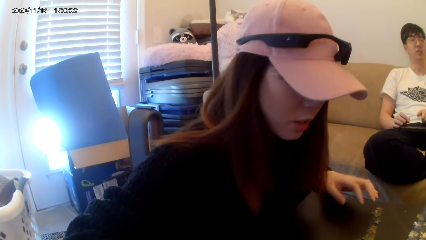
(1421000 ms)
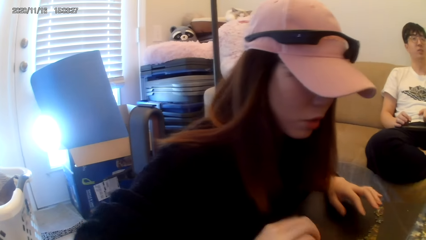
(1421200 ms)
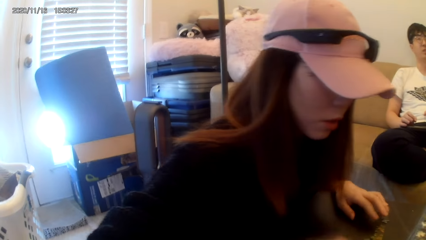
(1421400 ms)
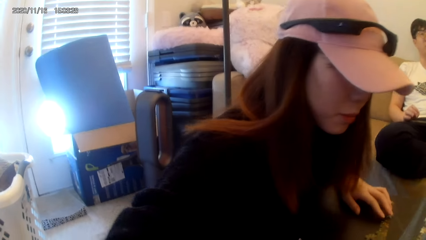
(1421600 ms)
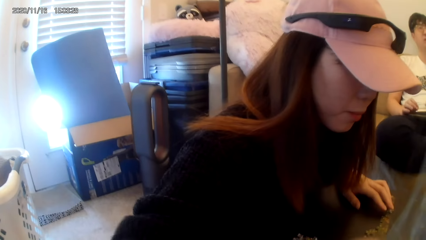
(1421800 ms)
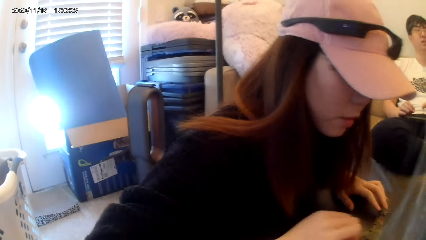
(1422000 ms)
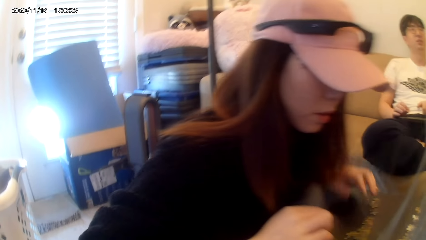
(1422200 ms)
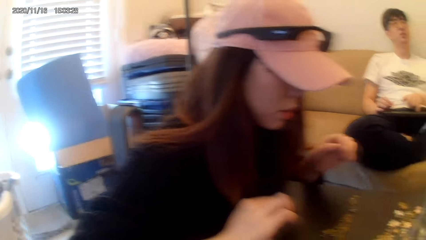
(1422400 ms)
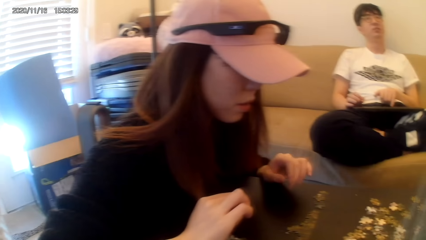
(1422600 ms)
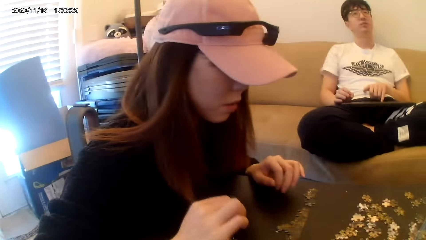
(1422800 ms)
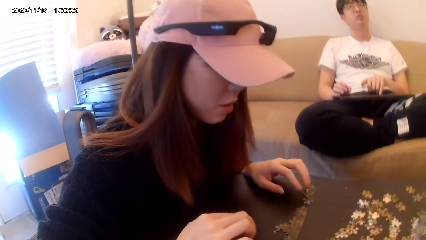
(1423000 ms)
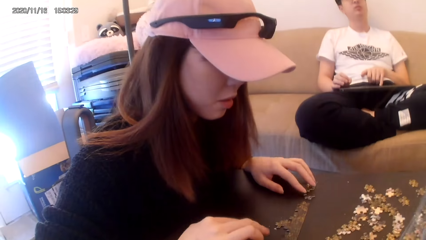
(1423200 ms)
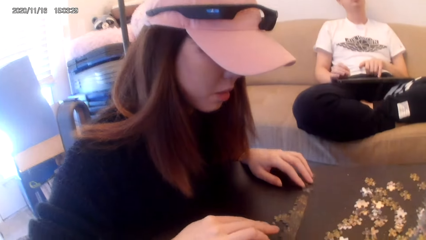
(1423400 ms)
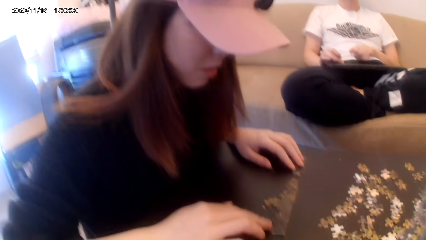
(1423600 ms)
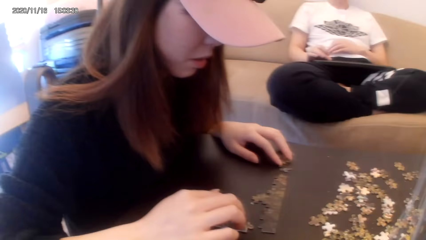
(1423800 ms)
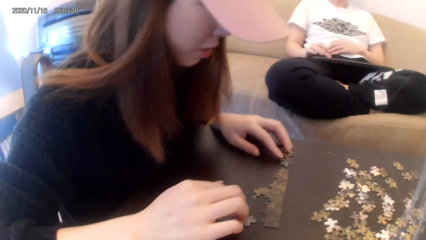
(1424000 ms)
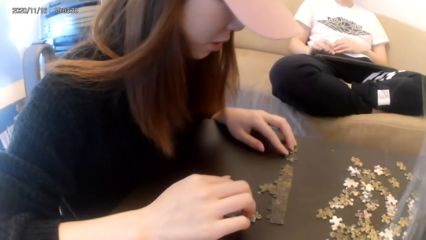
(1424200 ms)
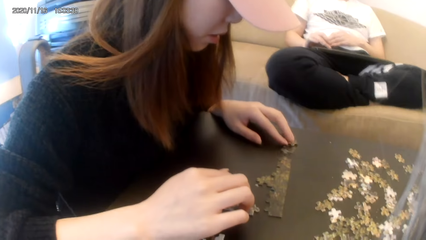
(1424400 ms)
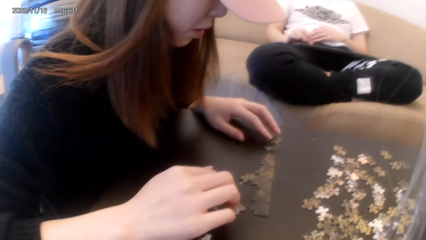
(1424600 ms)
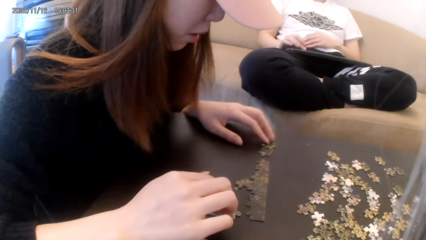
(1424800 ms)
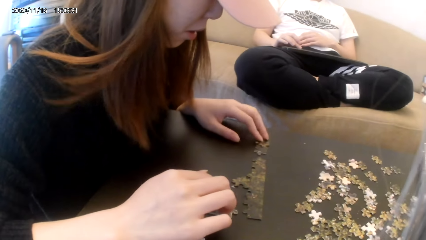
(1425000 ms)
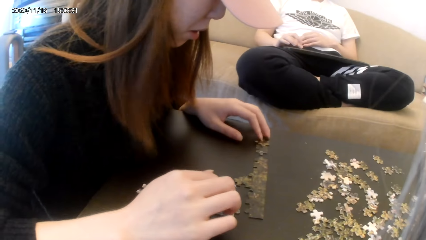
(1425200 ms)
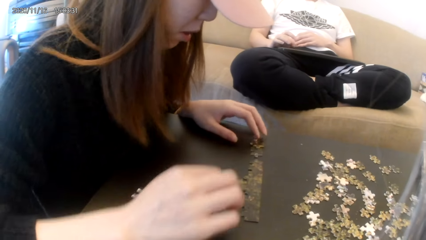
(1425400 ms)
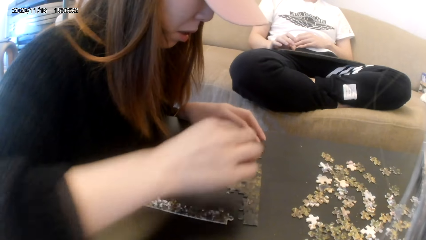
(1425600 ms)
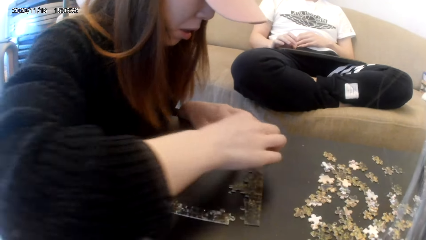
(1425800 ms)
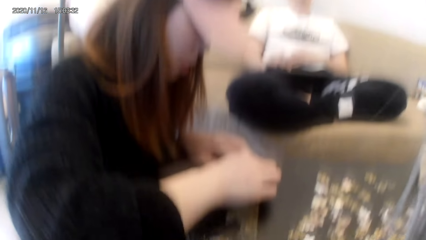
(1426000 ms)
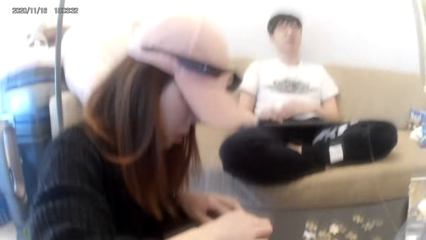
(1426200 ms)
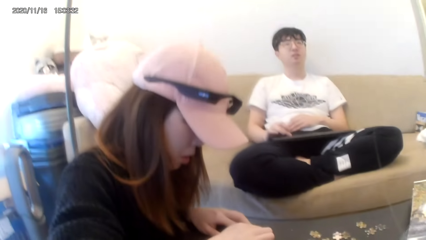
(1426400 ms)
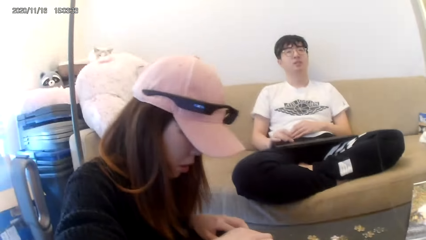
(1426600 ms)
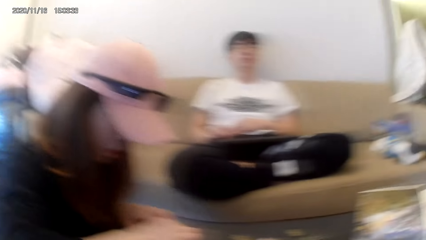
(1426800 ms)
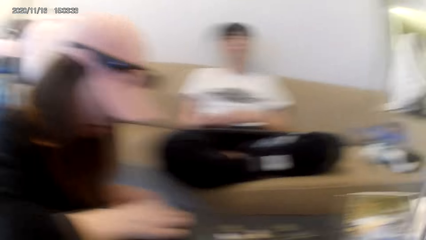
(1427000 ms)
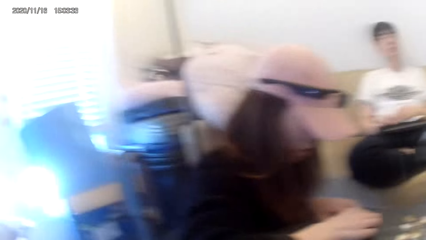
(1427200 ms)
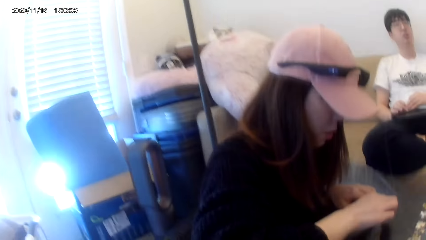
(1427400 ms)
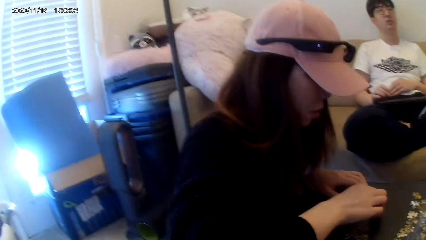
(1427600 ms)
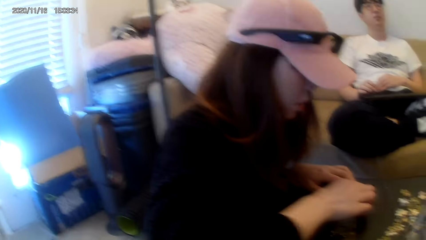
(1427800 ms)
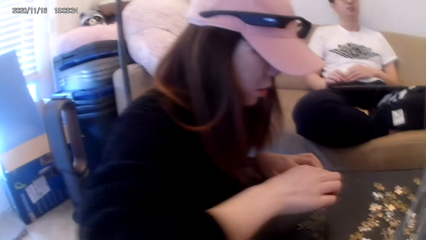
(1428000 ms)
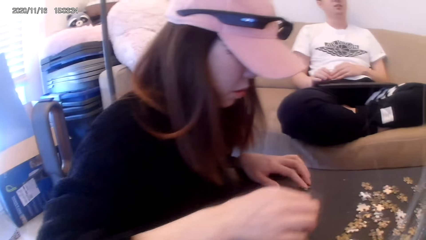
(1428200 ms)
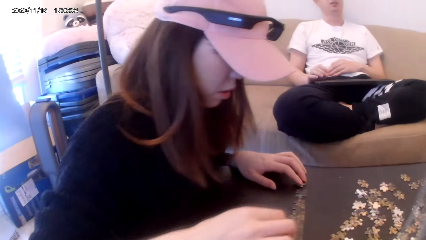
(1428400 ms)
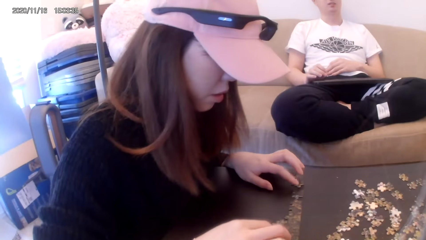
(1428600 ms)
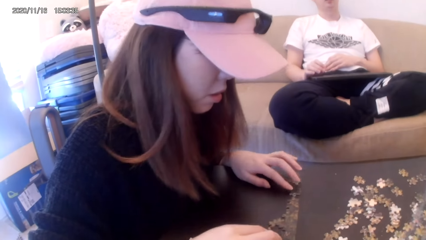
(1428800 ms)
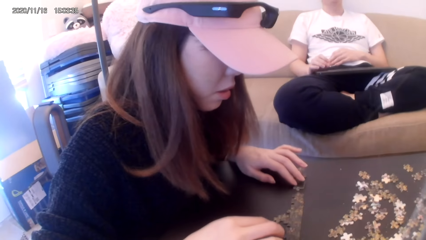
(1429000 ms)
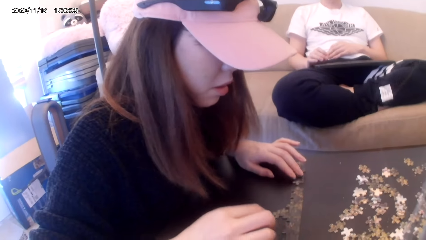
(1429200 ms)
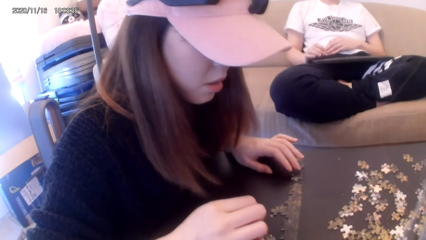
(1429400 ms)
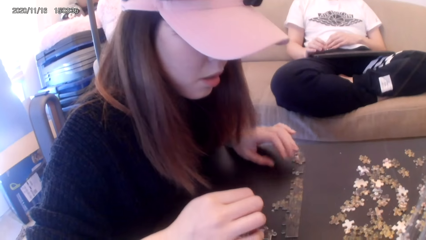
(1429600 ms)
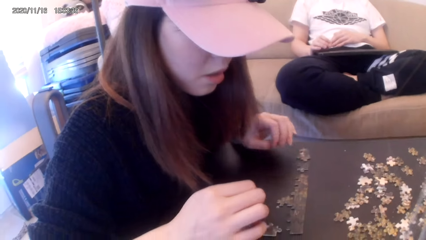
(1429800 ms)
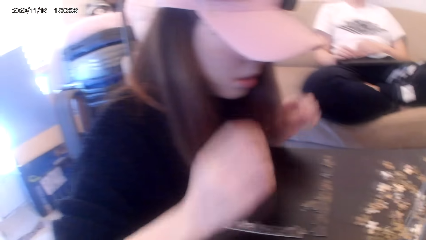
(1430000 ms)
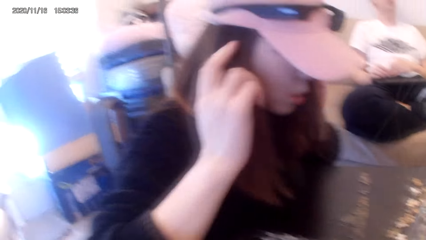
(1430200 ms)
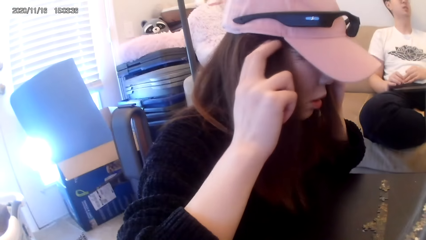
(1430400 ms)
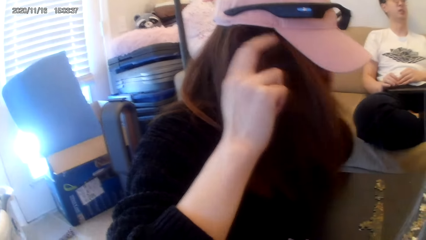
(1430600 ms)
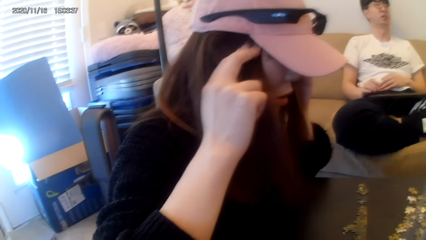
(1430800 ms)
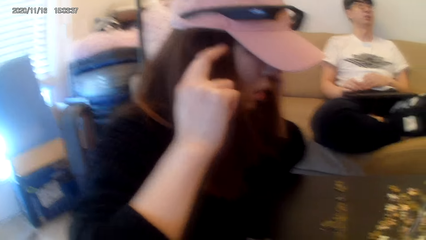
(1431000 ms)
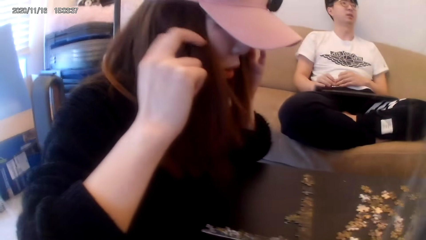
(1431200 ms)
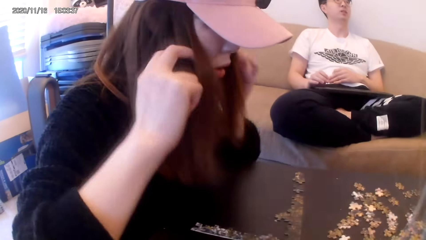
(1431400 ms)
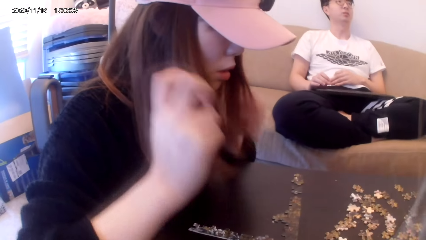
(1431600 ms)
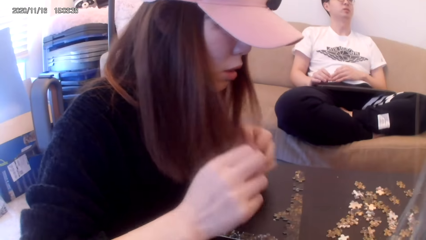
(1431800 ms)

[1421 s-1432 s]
The camera wearer dialogues with a person. They play a jigsaw puzzle on the table.

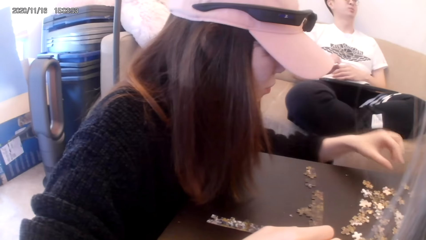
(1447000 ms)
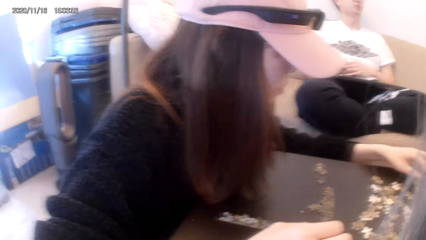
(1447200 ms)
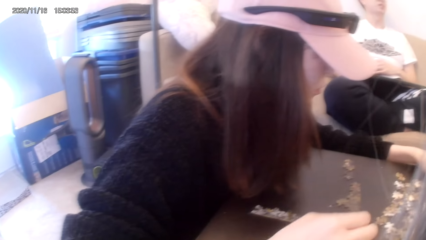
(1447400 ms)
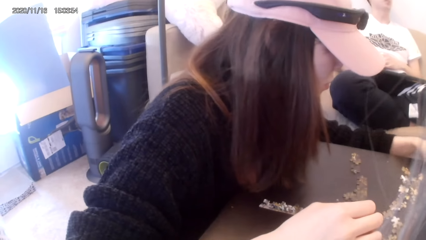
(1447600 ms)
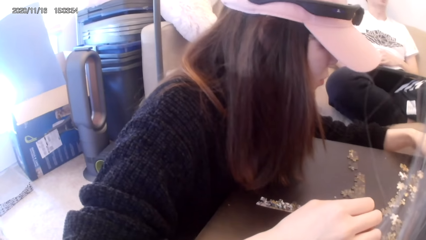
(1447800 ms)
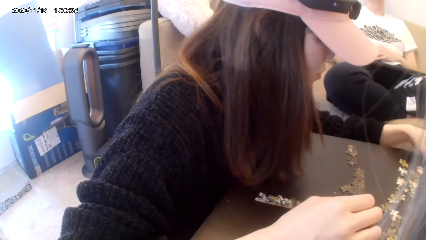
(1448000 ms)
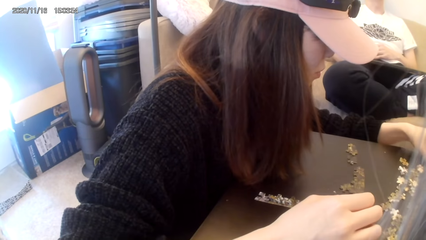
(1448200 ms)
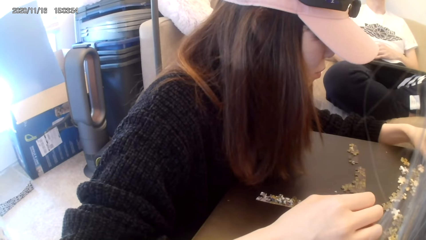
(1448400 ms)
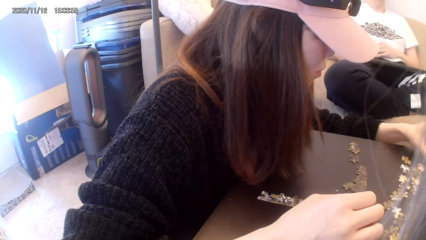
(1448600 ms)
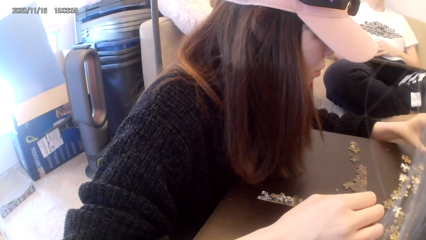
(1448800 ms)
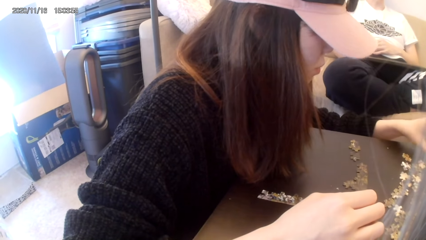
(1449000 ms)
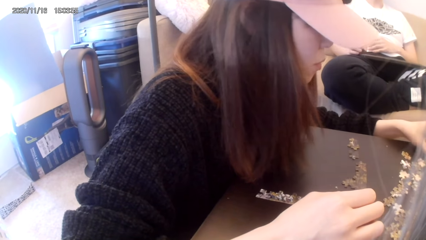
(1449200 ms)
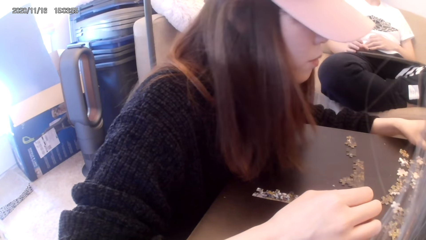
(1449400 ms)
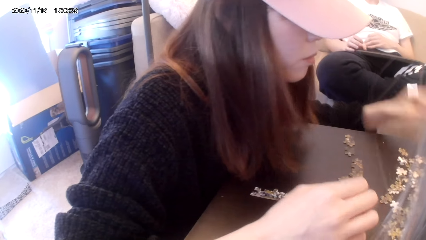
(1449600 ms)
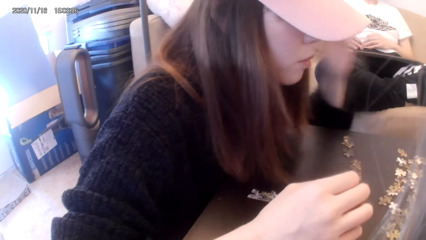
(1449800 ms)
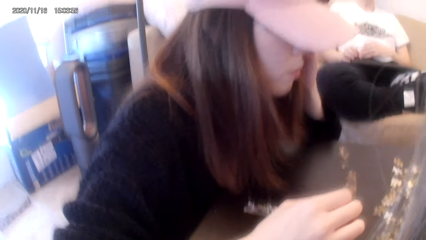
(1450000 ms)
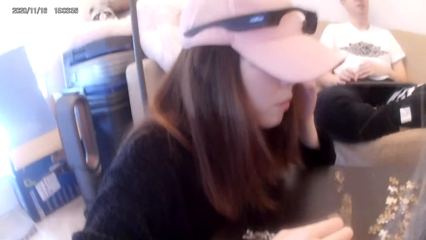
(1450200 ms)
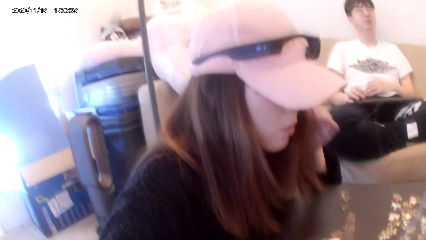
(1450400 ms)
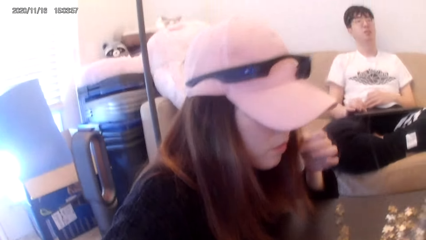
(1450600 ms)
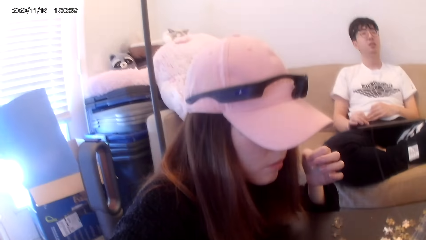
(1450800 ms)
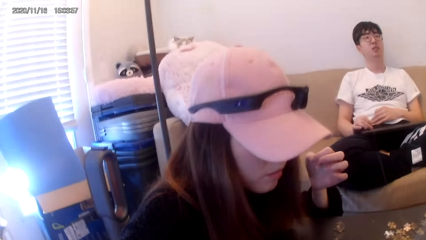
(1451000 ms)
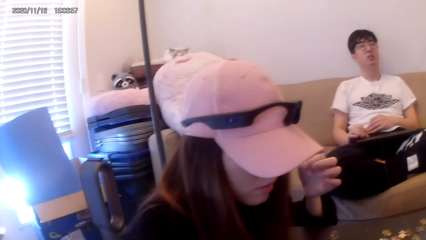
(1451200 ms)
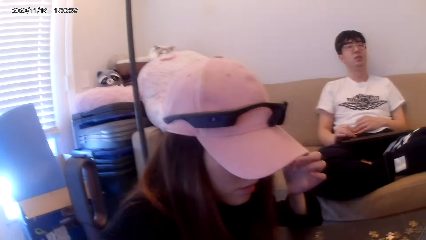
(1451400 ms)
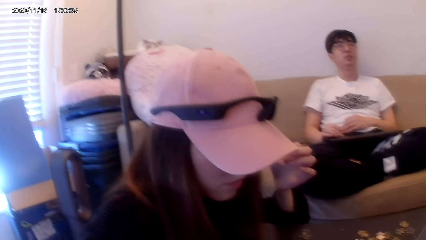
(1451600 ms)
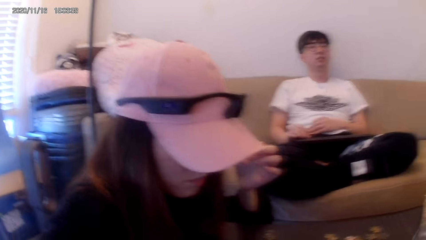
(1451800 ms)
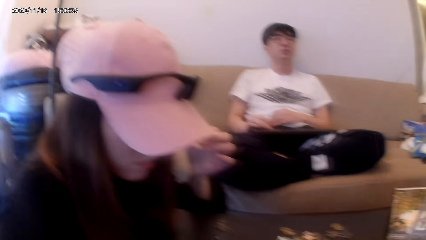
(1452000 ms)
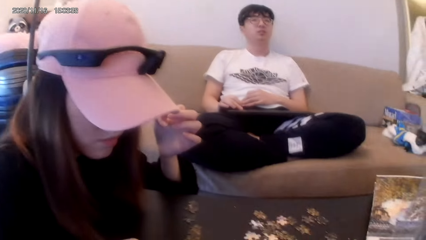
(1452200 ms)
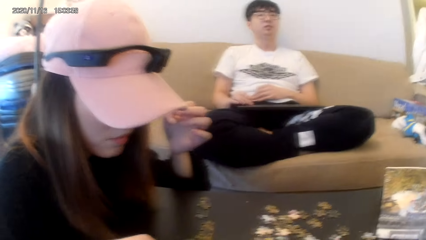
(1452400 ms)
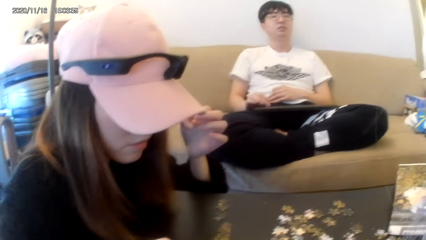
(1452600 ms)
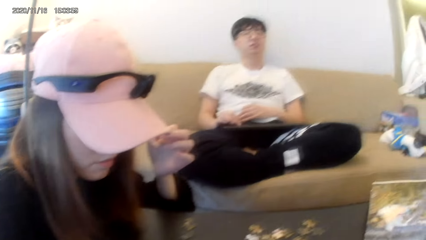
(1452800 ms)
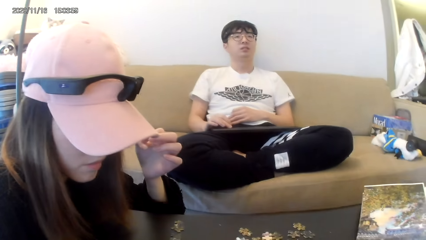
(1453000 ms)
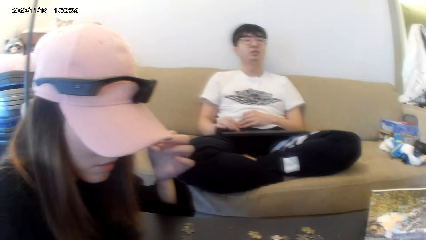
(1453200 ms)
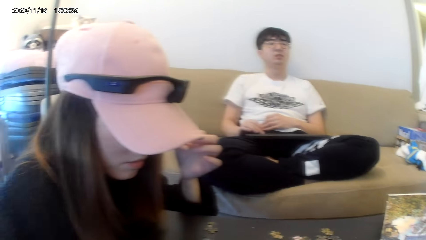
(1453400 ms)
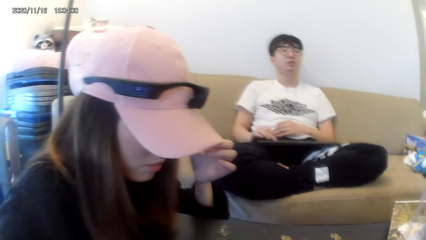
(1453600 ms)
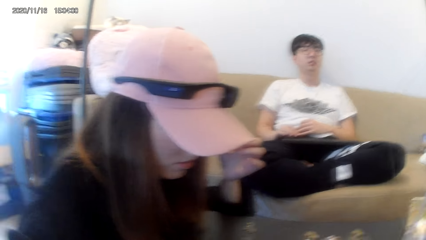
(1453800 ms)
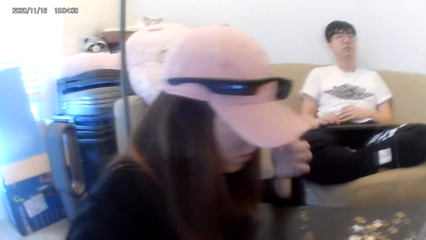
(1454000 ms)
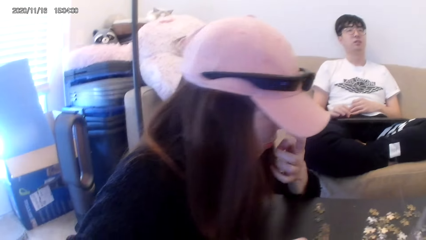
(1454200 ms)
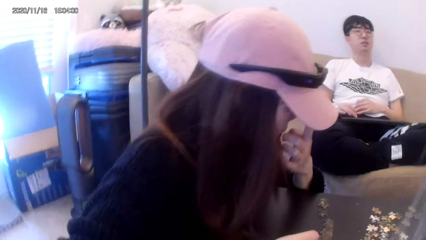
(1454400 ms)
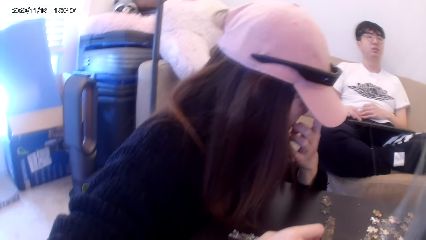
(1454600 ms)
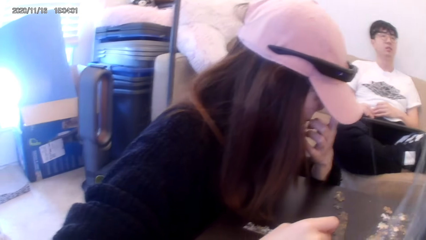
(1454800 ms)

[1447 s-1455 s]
The camera wearer dialogues with a person. They play a jigsaw puzzle on the table.
